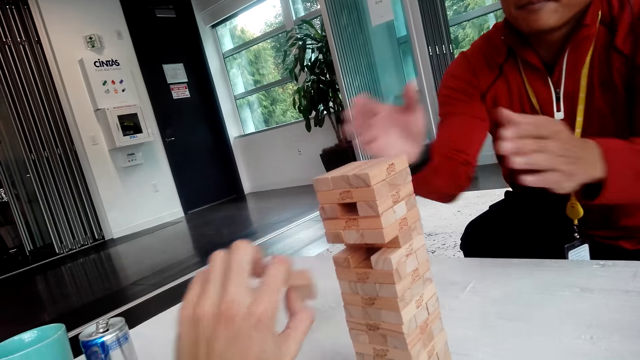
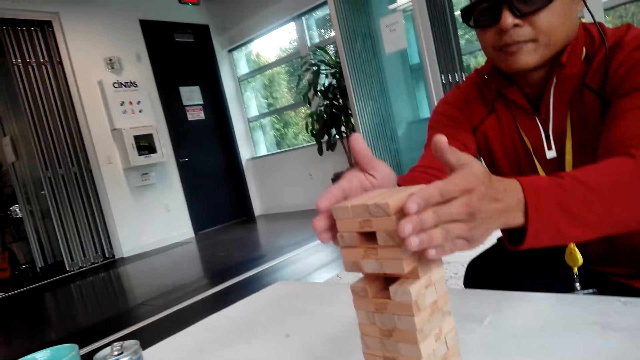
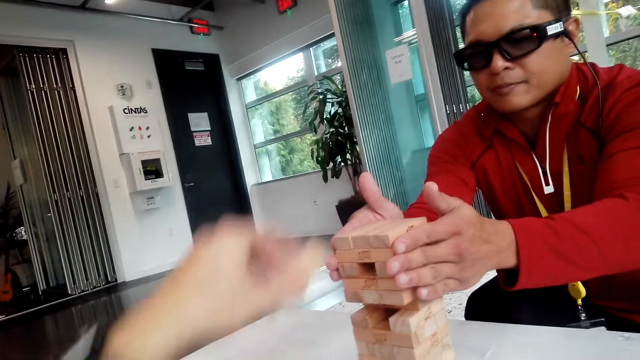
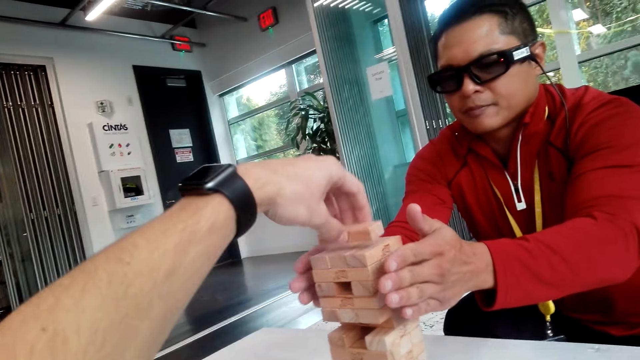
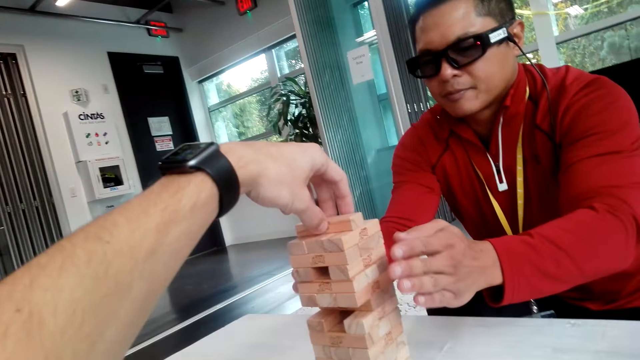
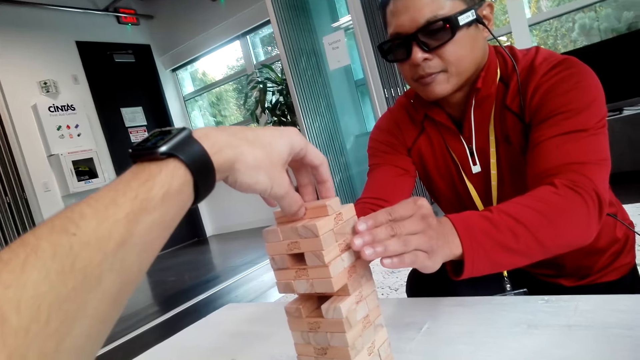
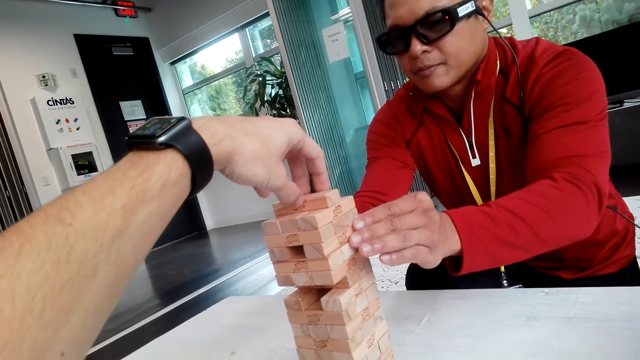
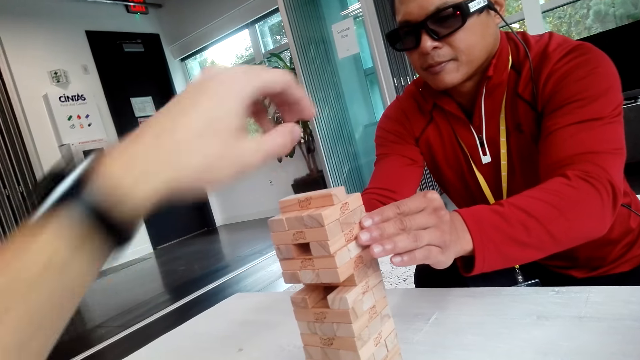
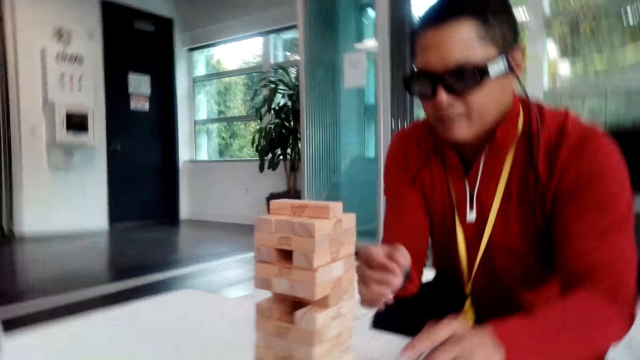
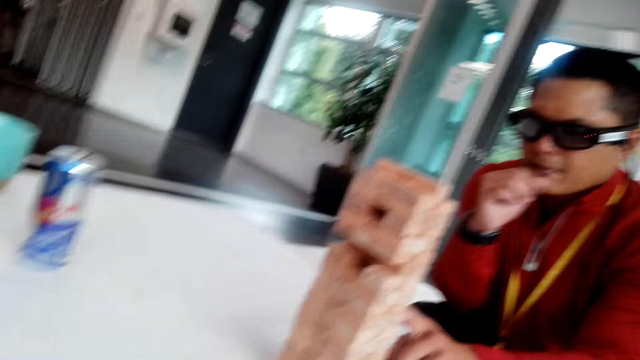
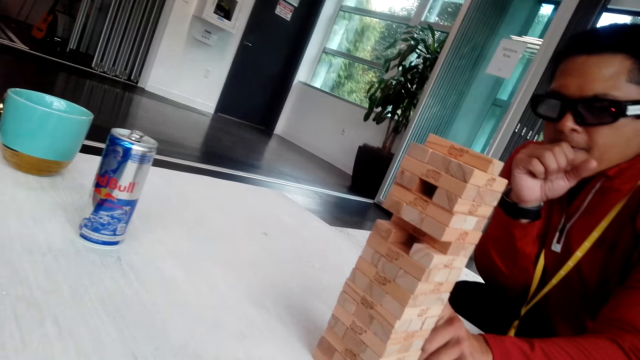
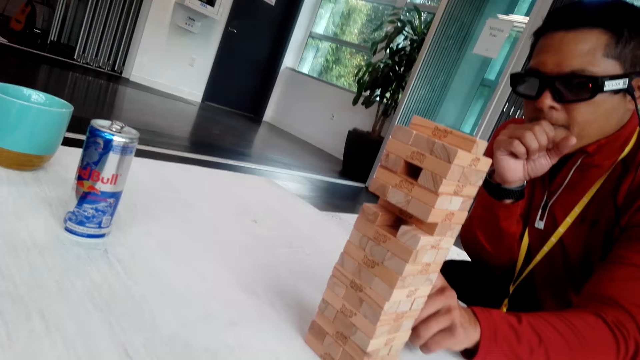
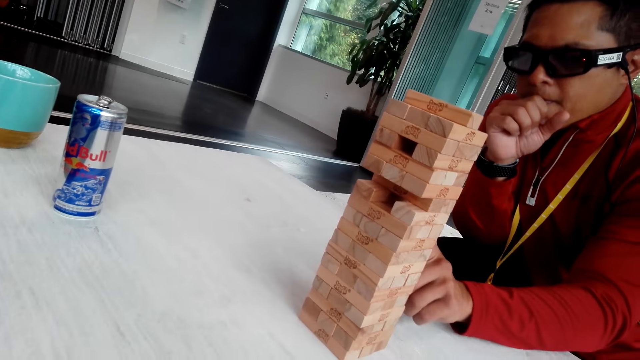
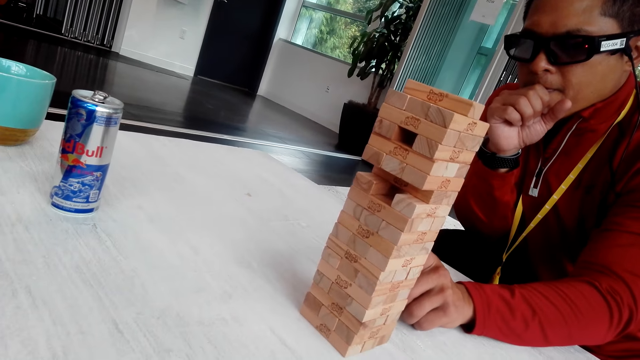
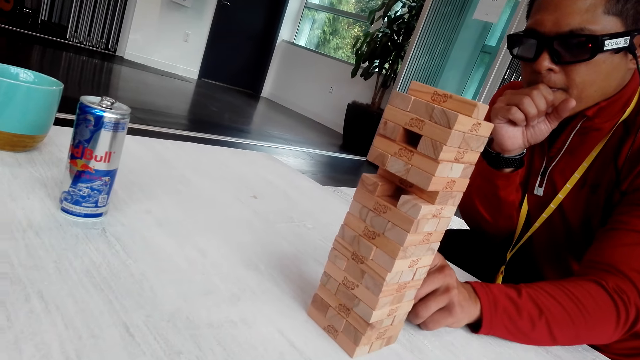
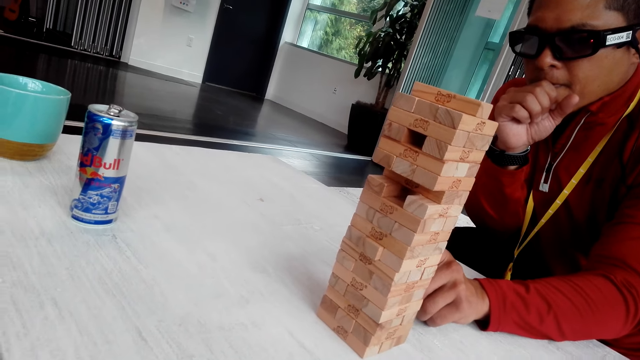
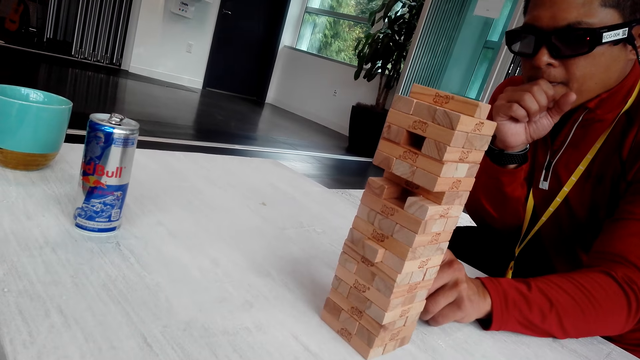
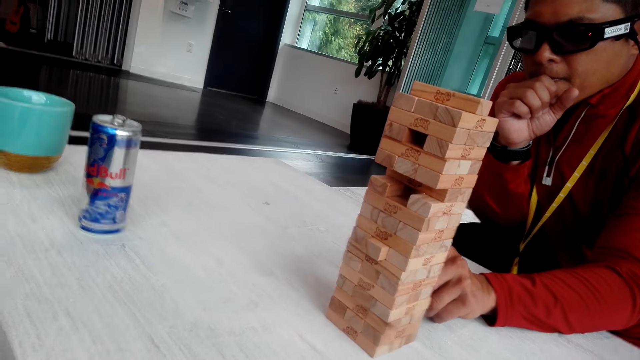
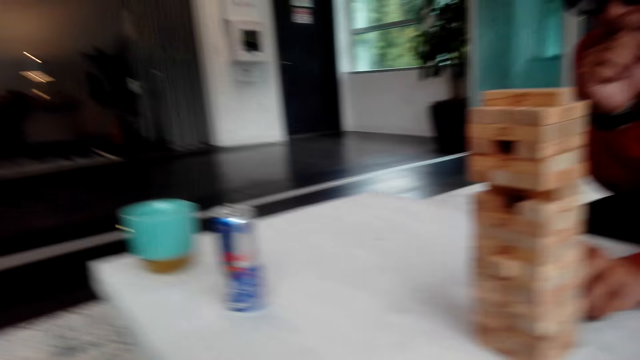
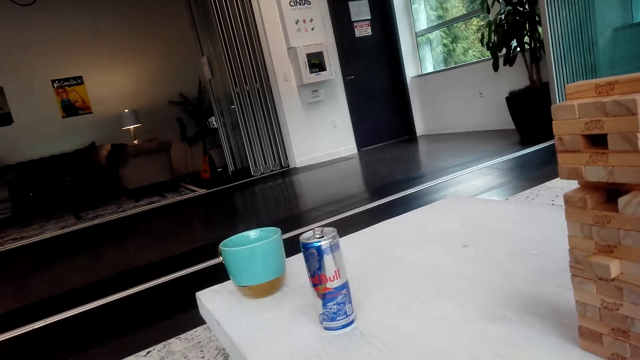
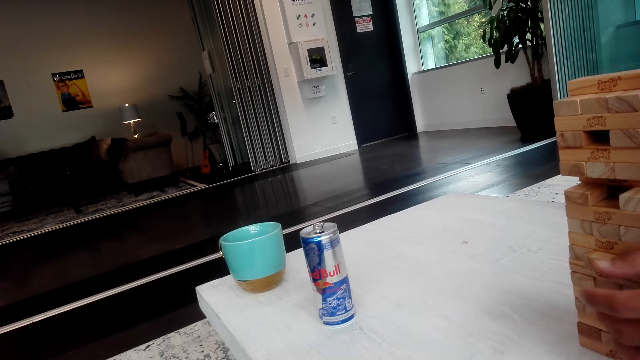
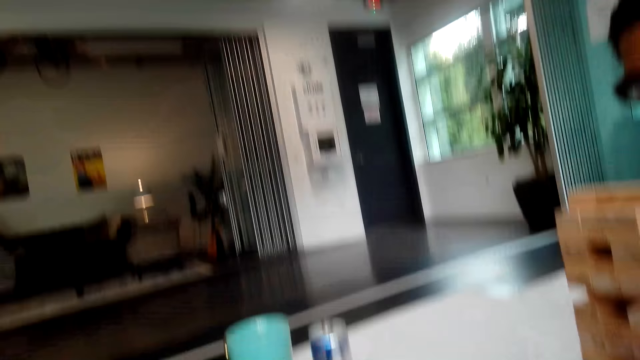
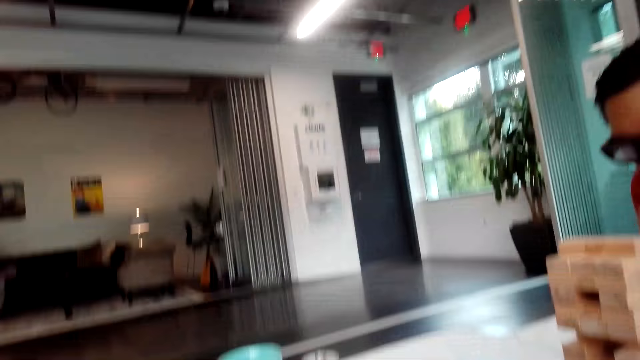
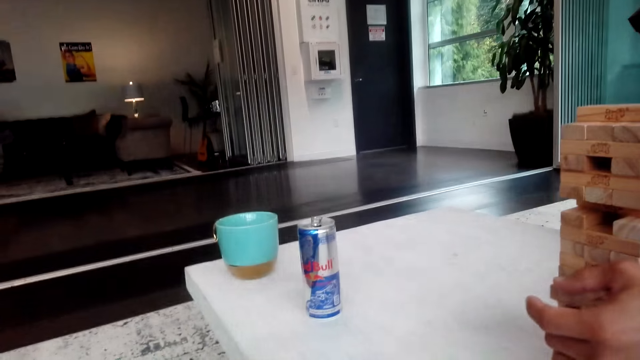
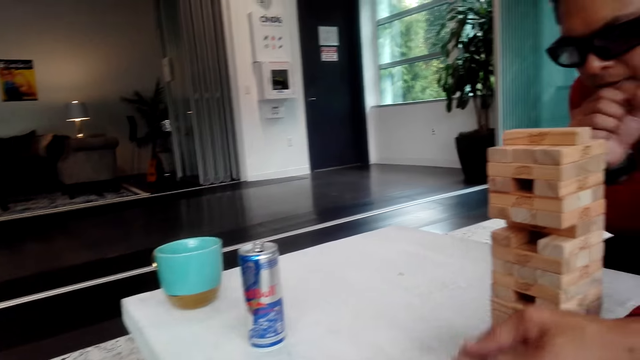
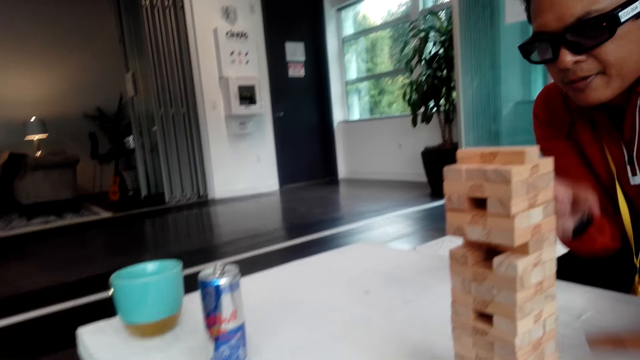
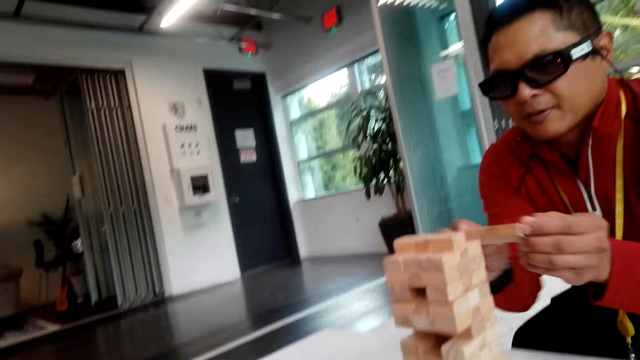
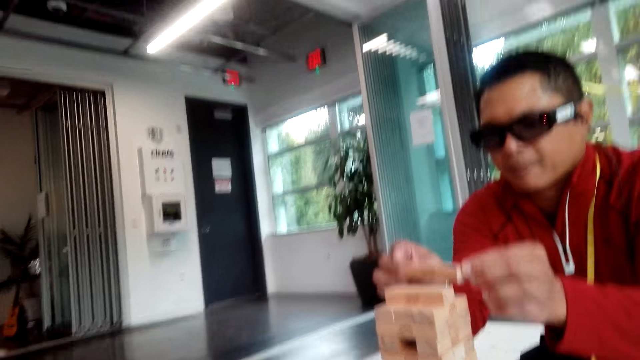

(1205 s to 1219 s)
The camera wearer pulls the wooden block or jenga. A man aligns the wooden blocks. The camera wearer puts the wooden block on top of the tower. The man holds the jenga. The man moves his hand and touches the wooden blocks. The man pulls the jenga. The camera wearer looks on the other side. The man takes the jenga. The man pulls the wooden block.

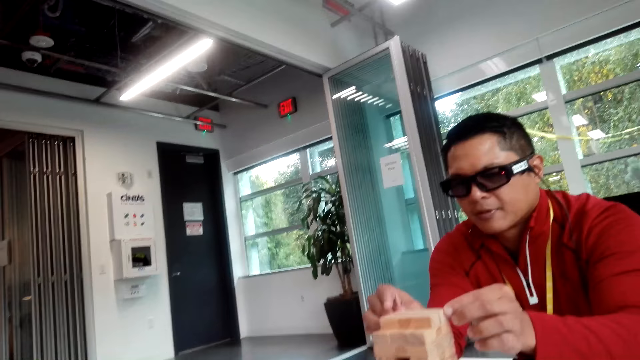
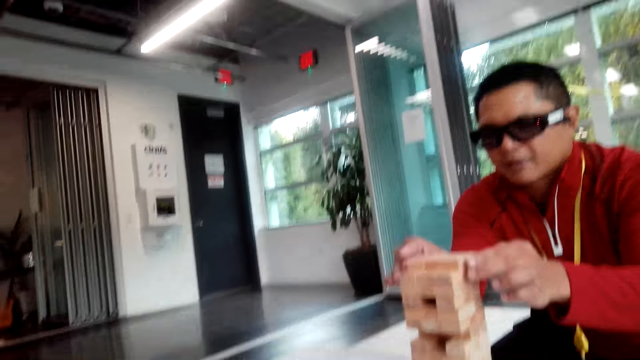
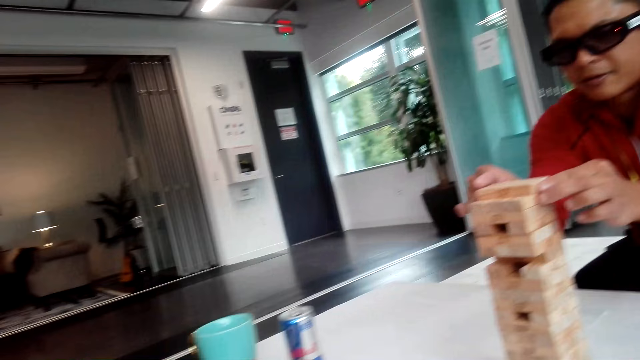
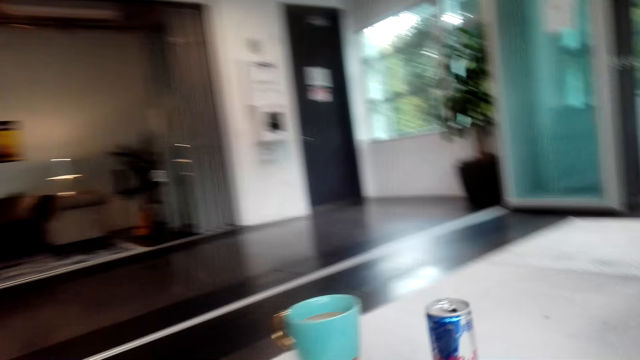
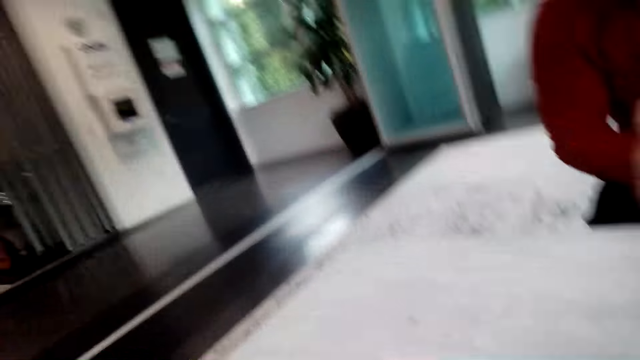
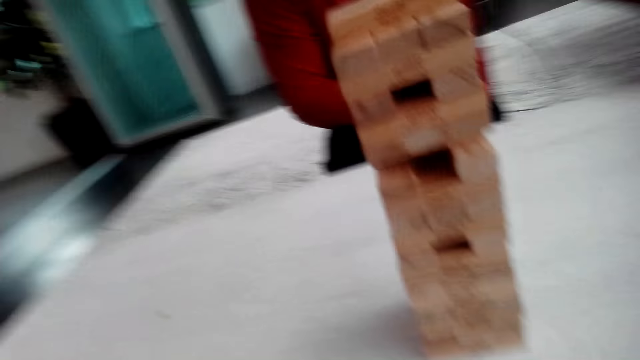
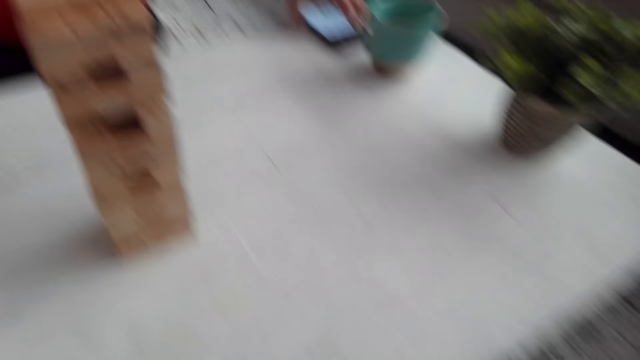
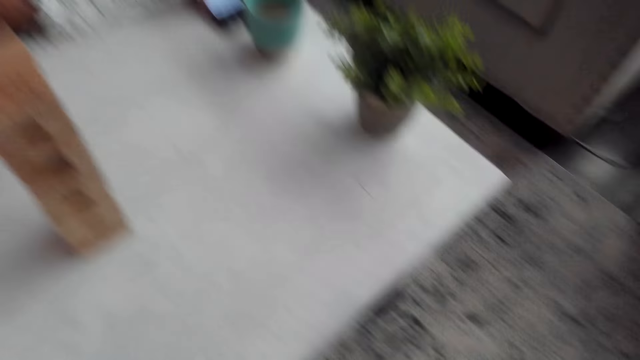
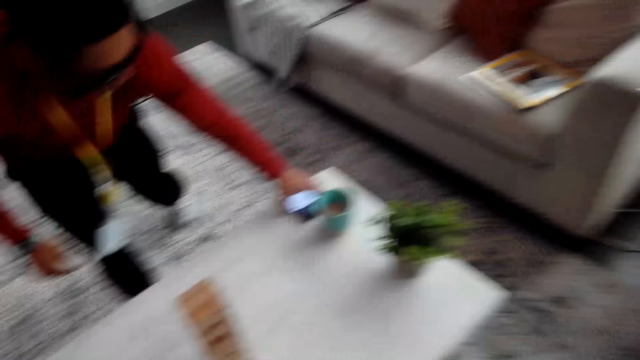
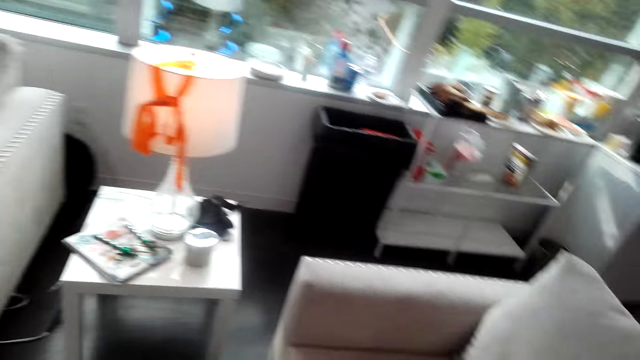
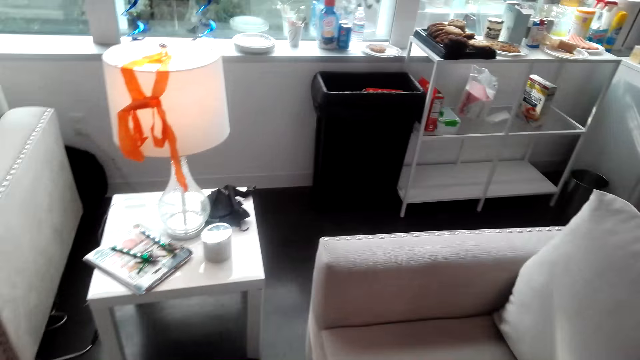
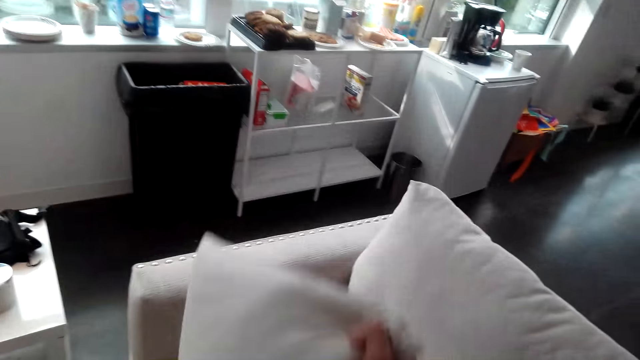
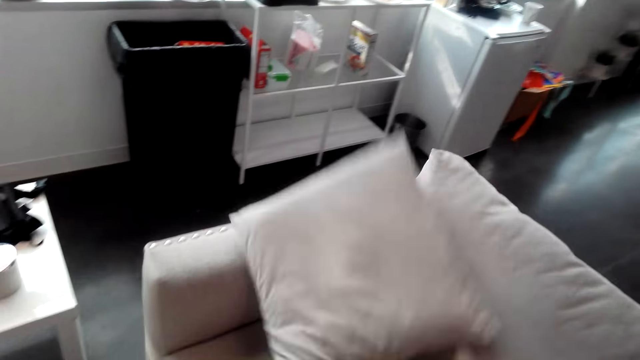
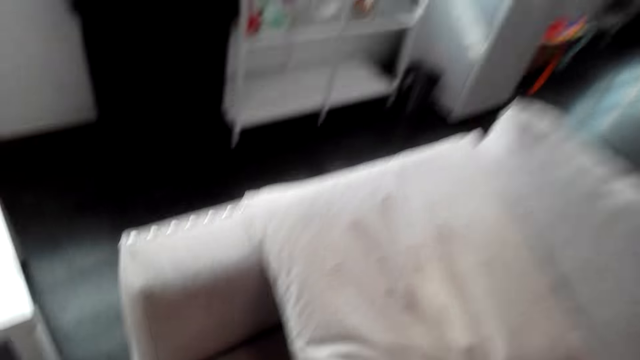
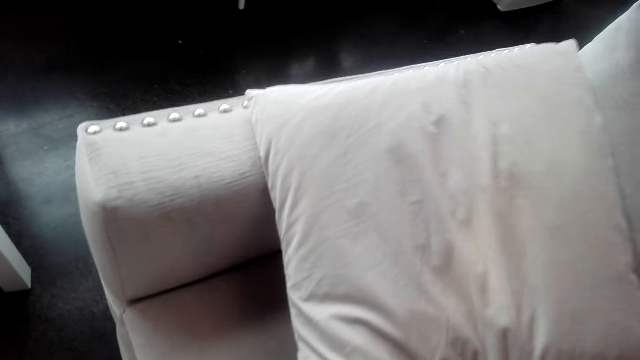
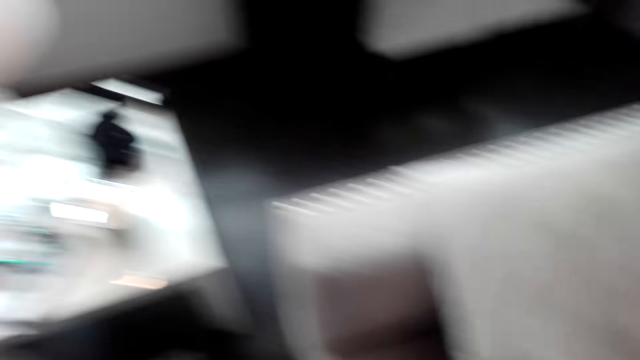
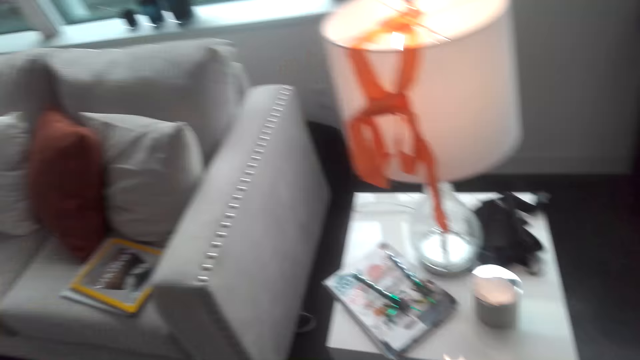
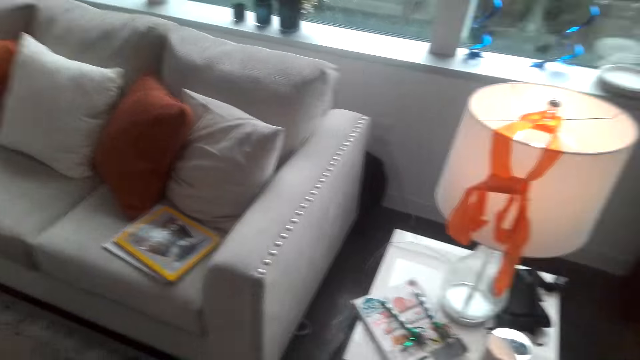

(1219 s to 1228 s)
A man puts the wooden block on top of the tower. The camera wearer stands beside the table. The man takes the phone. The camera wearer puts the pillow on the couch and walks around.
